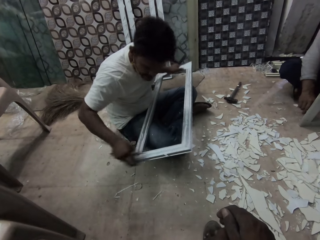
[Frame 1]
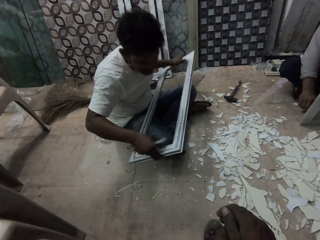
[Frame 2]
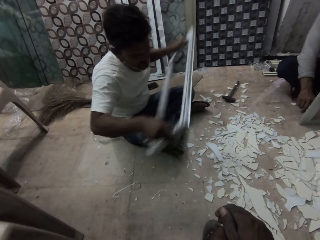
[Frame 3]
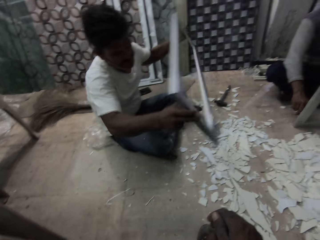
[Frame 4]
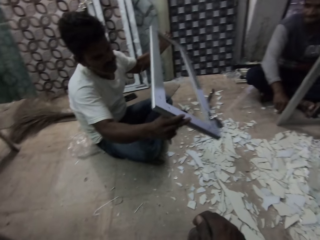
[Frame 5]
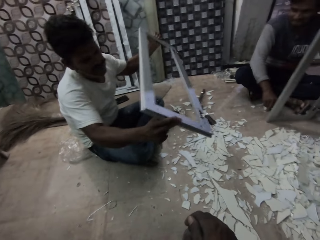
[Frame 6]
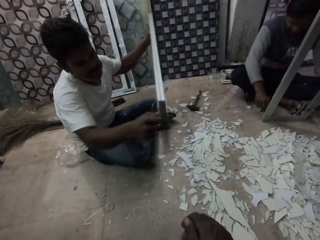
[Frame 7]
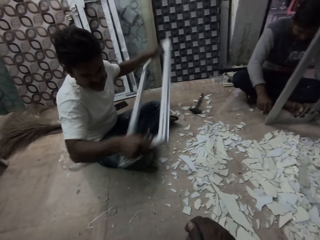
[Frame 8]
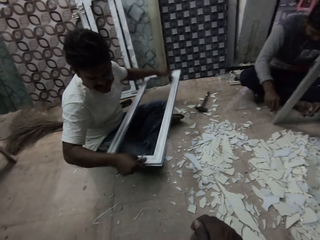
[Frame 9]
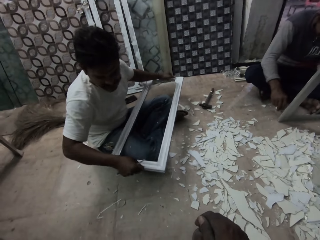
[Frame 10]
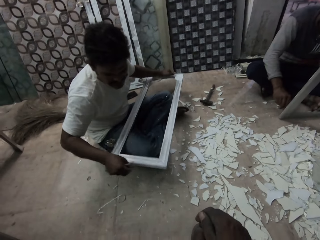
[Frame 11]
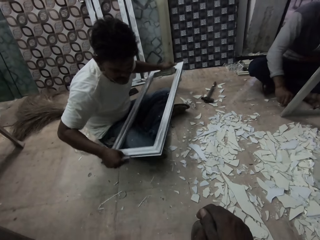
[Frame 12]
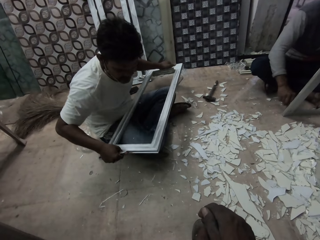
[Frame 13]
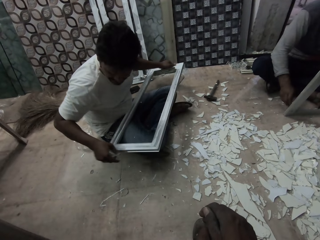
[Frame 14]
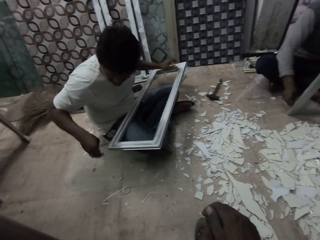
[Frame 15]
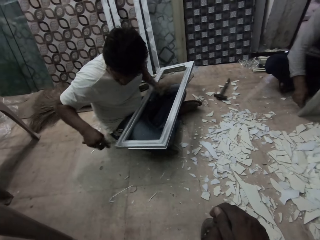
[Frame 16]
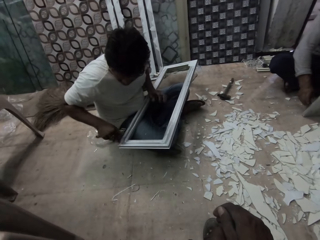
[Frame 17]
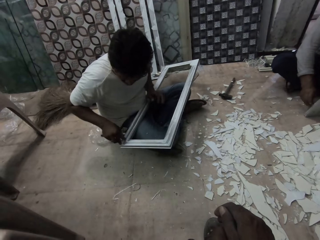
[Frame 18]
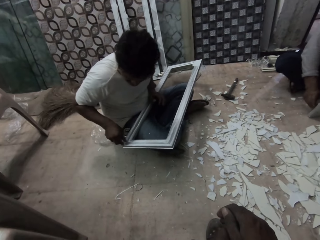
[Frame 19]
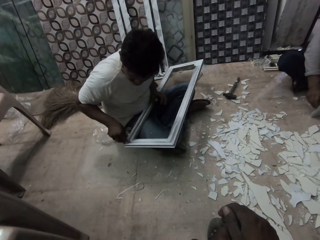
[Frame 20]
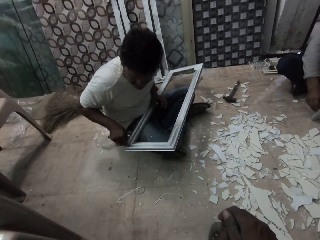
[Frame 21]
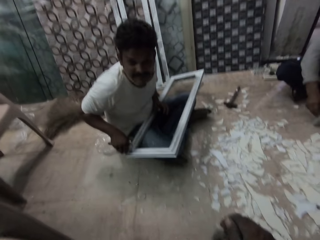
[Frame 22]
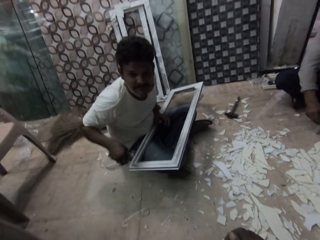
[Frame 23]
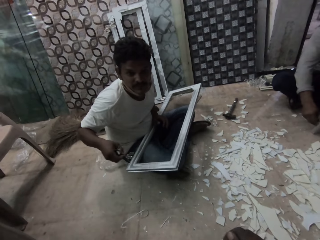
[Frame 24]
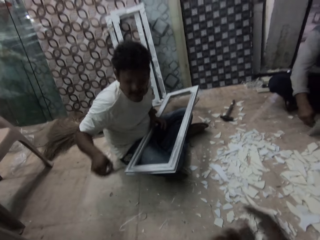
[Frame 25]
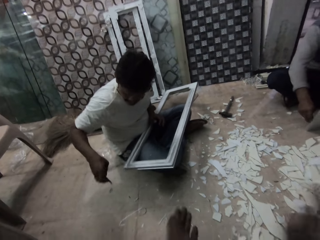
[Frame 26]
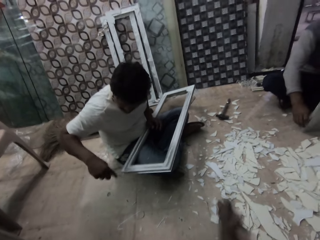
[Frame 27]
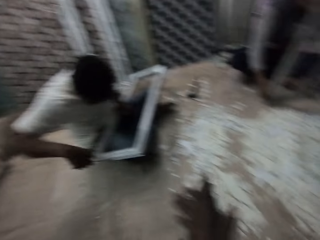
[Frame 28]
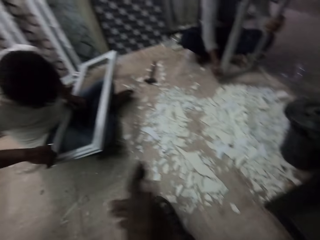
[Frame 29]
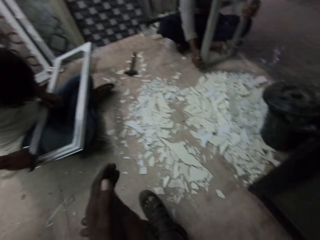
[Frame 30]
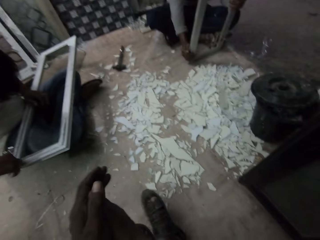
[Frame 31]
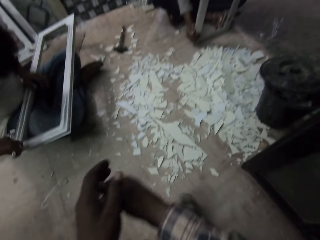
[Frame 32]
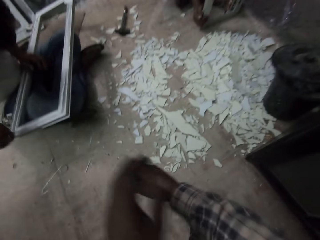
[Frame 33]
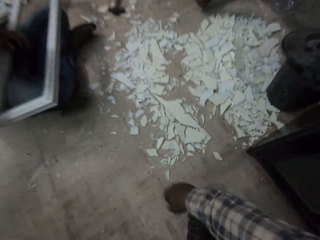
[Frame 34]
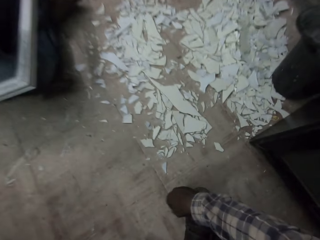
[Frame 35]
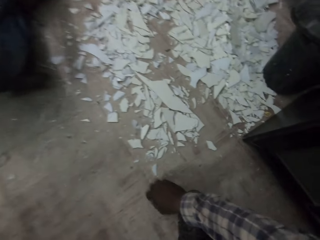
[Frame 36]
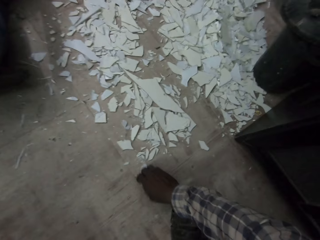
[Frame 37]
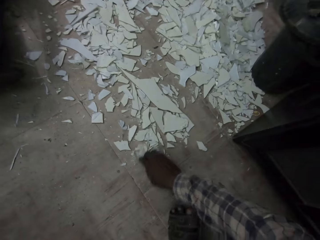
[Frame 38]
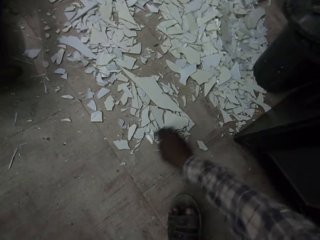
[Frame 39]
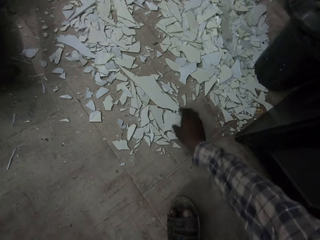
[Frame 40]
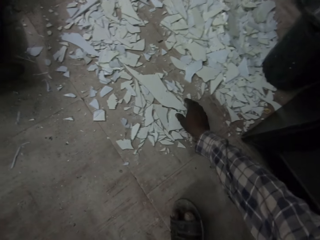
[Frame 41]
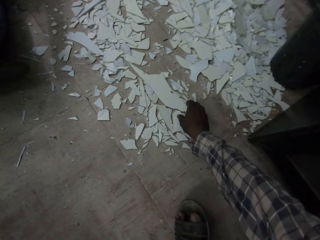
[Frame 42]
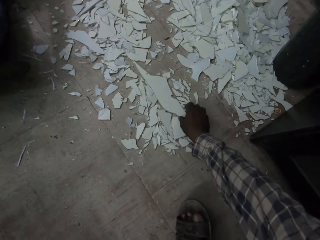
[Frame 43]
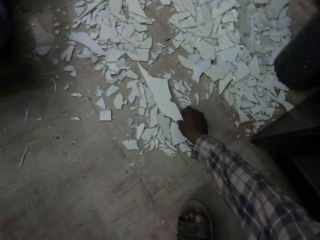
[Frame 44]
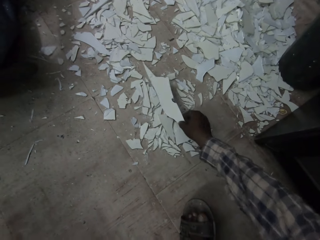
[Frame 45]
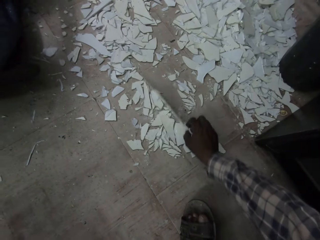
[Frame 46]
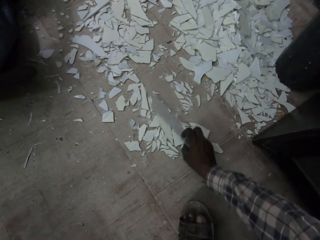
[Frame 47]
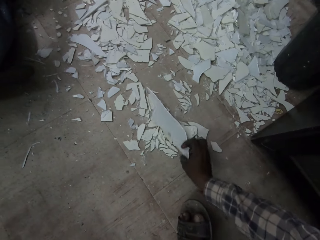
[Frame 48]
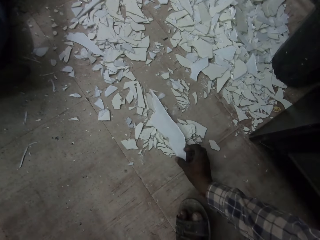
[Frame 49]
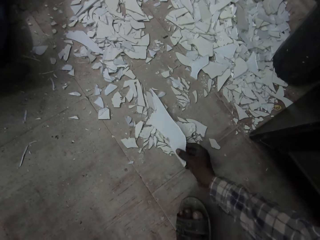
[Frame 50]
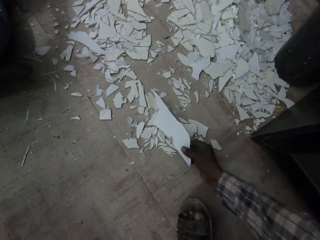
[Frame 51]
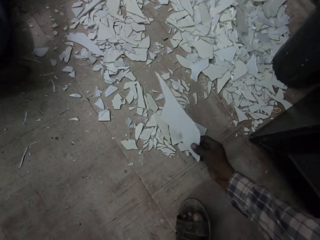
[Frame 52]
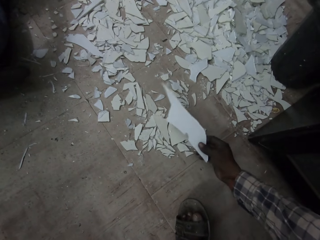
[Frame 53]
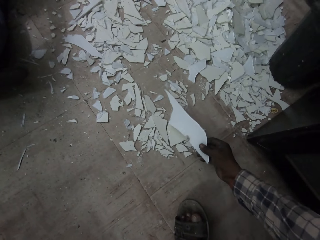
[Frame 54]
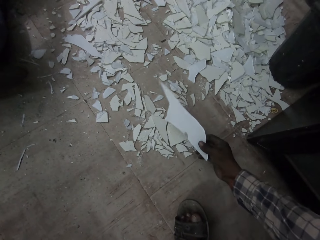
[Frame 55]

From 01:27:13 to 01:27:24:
A man shakes the frame. The camera wearer claps his hands. The man scrapes the frame. The camera wearer pushes glass pieces on the floor. He picks up a broken glass on the floor with his right hand.

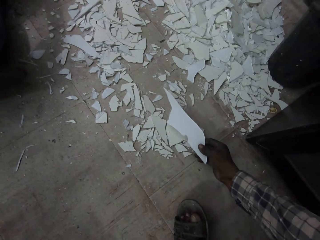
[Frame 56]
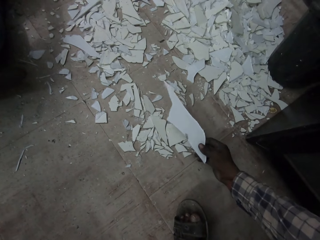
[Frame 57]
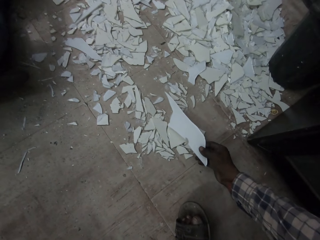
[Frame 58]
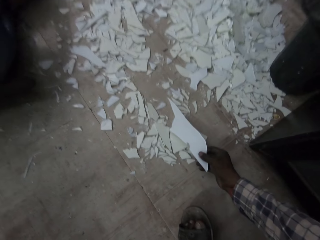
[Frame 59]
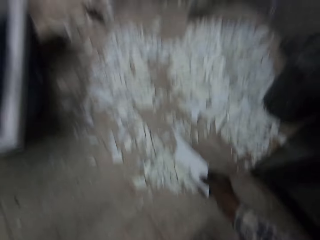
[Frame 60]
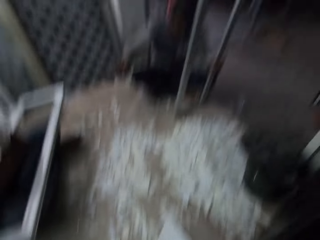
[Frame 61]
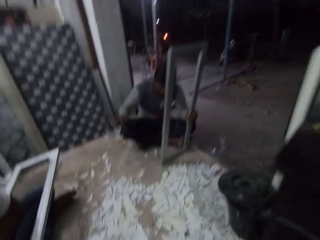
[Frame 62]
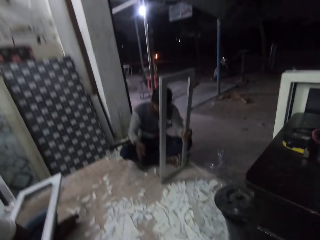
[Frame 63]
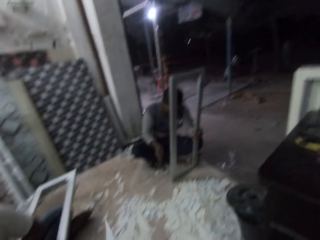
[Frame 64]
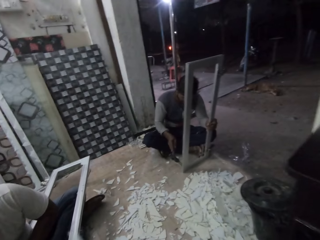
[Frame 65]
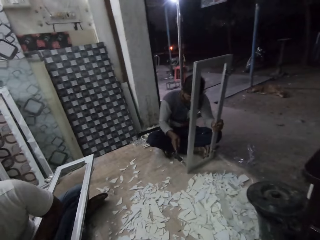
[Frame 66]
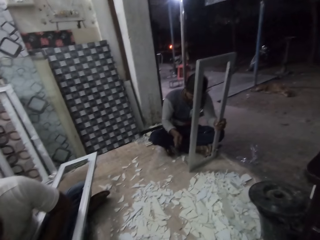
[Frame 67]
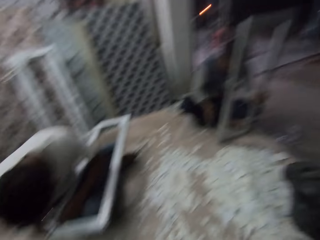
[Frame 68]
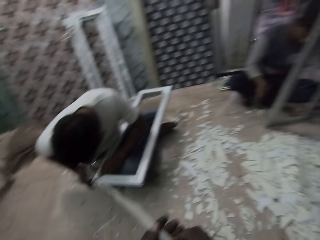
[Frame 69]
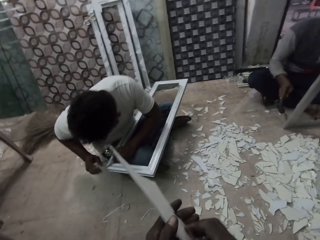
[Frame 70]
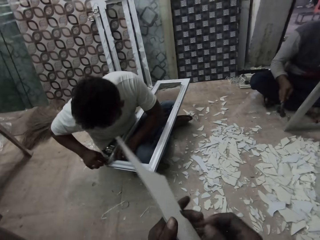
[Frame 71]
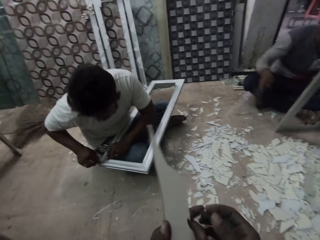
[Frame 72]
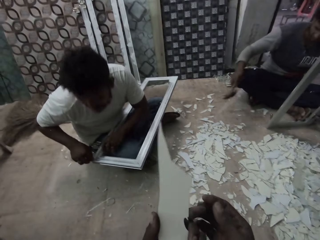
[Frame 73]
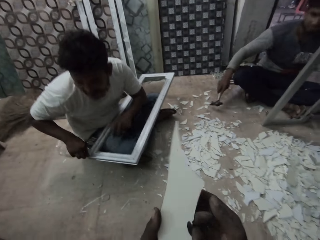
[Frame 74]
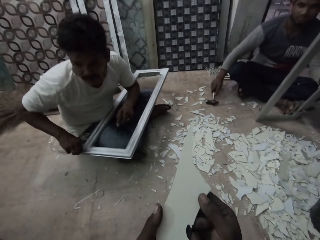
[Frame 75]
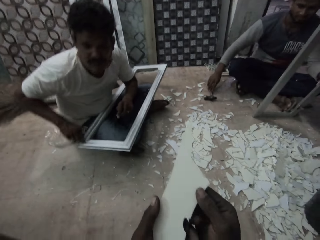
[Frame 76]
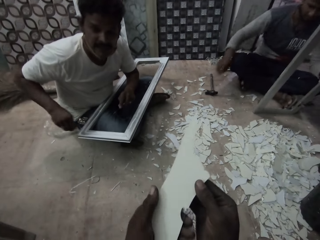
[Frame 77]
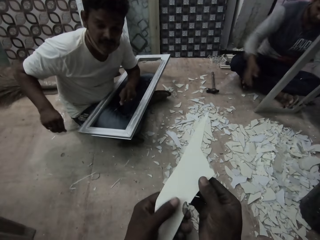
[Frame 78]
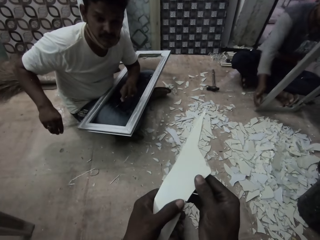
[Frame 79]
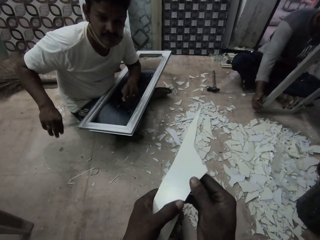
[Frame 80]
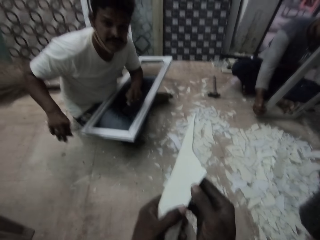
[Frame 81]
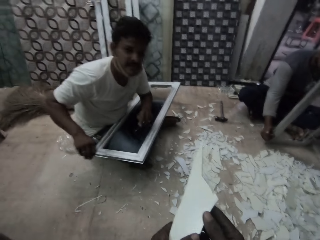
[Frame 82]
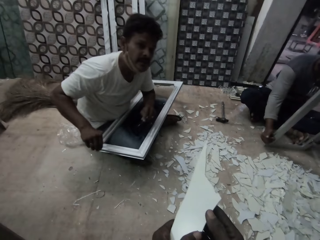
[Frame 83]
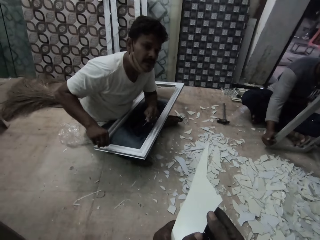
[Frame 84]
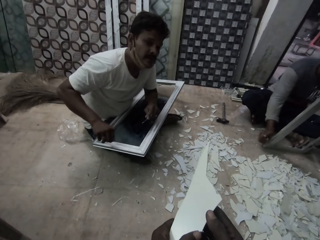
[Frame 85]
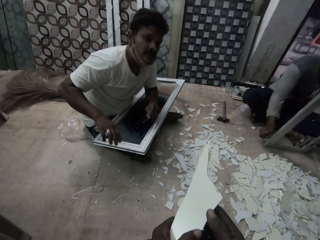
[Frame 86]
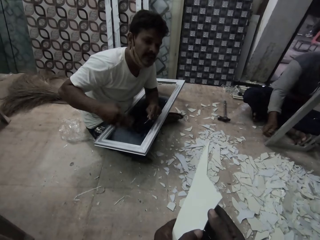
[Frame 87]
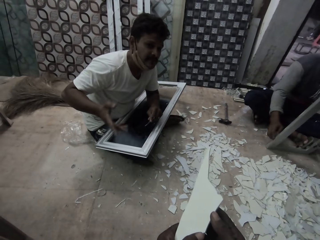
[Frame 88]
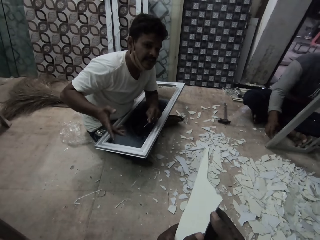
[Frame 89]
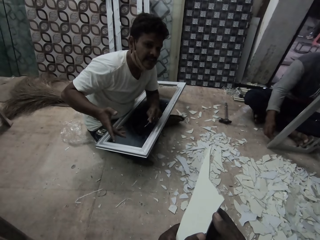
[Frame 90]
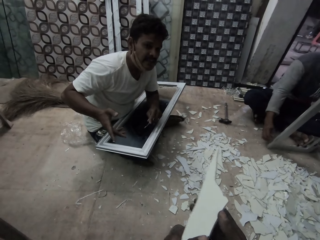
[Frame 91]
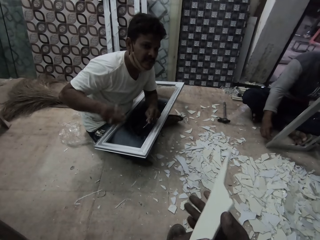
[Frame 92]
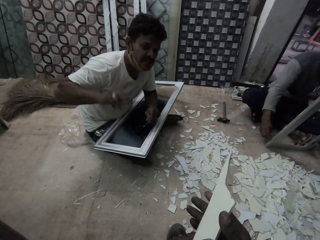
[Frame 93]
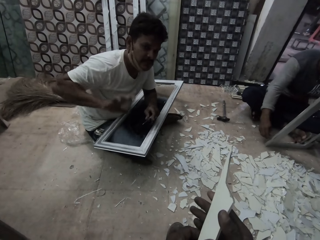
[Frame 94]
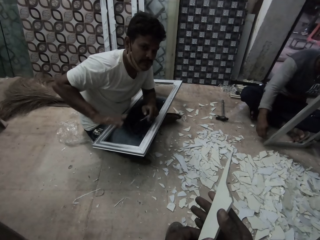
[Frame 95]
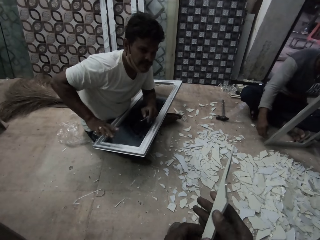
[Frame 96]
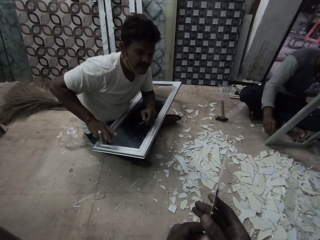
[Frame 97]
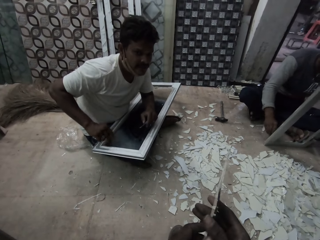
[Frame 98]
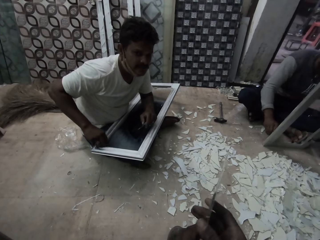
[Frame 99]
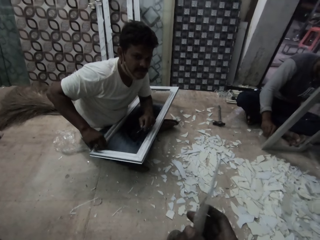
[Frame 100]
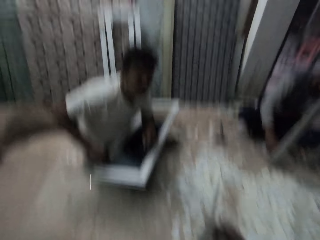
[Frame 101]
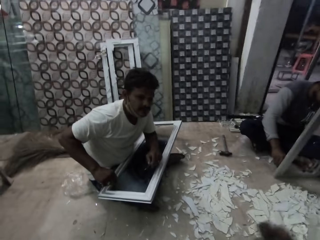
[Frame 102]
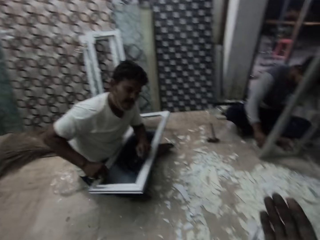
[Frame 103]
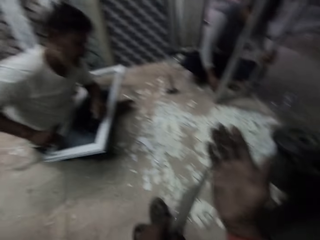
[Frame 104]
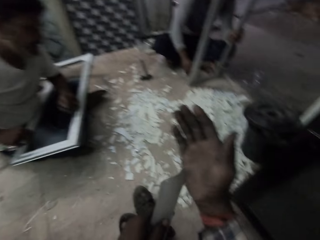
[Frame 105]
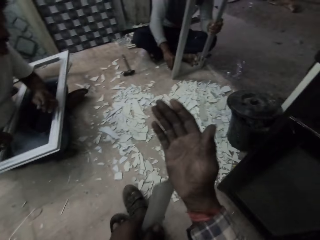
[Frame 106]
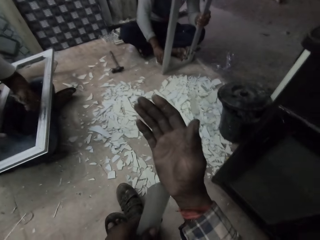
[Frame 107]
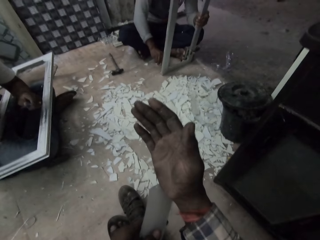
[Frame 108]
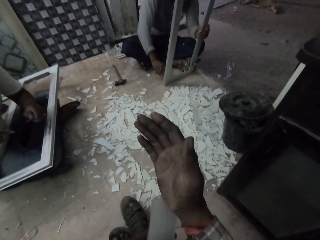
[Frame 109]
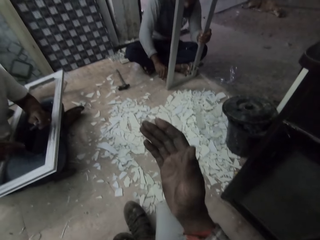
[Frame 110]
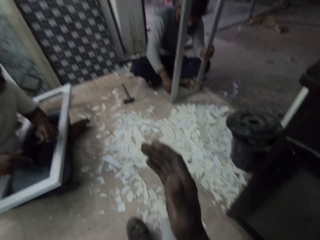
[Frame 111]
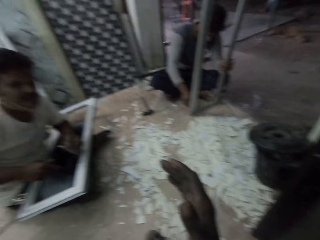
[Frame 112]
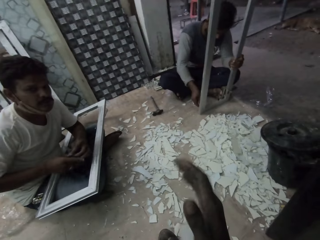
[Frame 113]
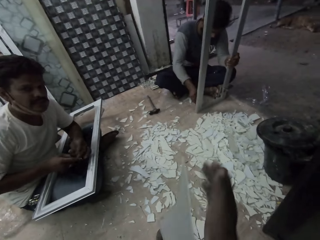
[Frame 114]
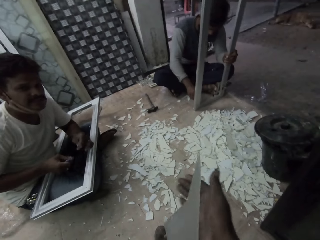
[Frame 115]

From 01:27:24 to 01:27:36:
A man picks up a hammer on the floor with his right hand. He hits the window frame with the hammer in his right hand. Another man converses with the camera wearer. The camera wearer holds the glass with his hands. The first man drops the hammer on the floor with his right hand and removes glasses in the window frame with a knife in his right hand.
